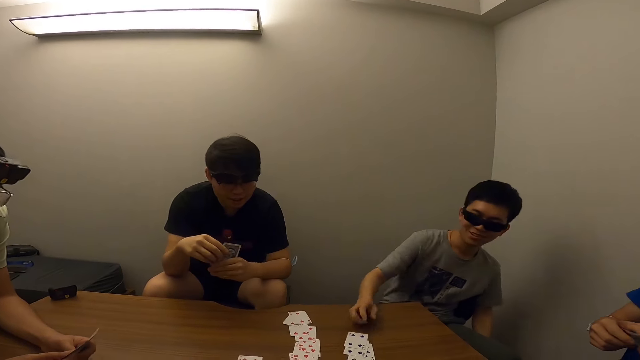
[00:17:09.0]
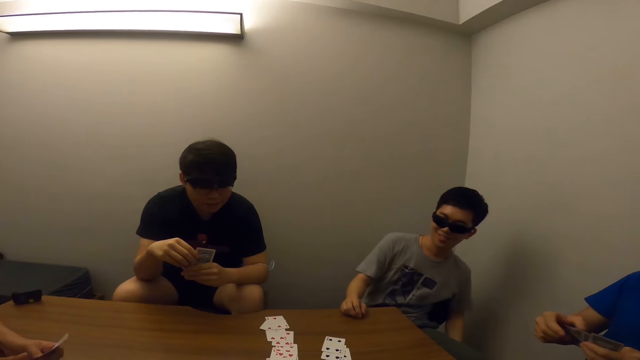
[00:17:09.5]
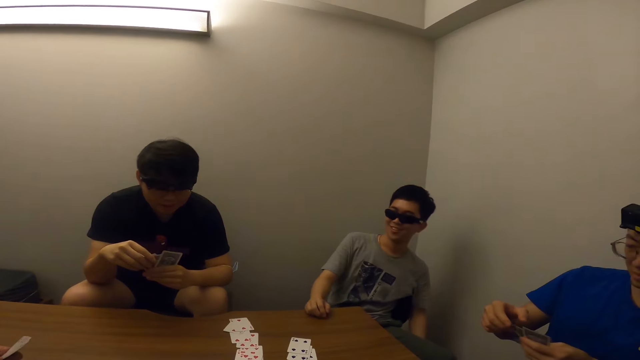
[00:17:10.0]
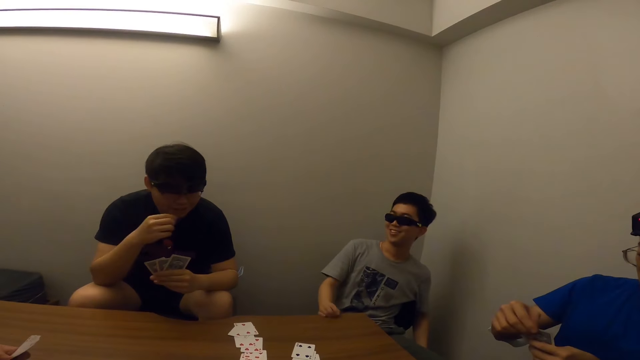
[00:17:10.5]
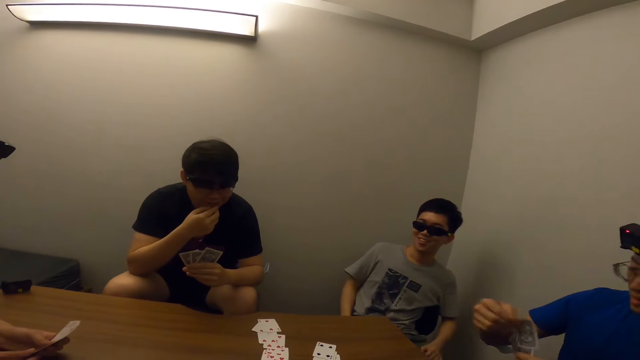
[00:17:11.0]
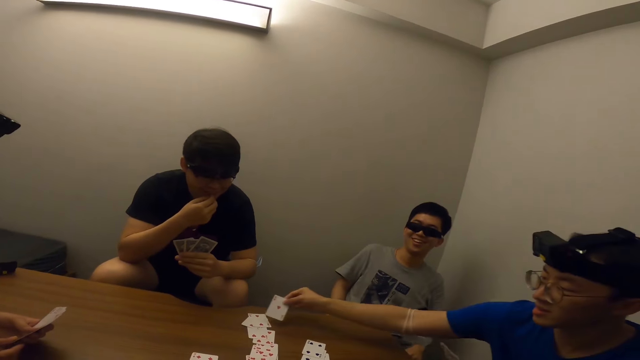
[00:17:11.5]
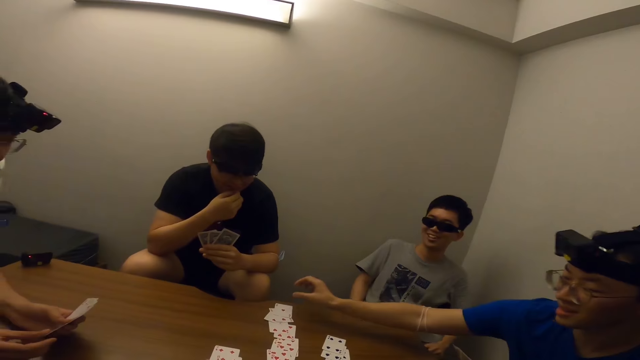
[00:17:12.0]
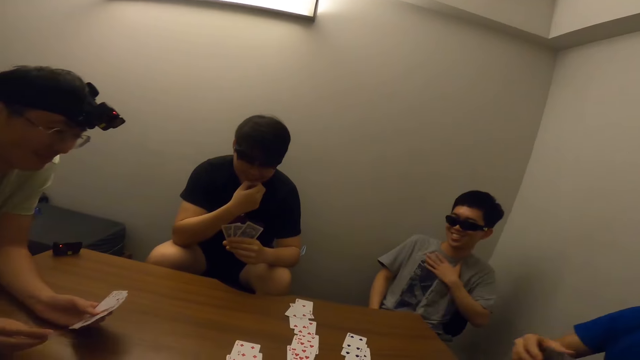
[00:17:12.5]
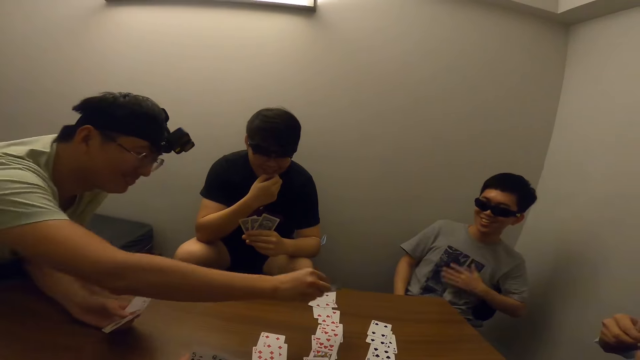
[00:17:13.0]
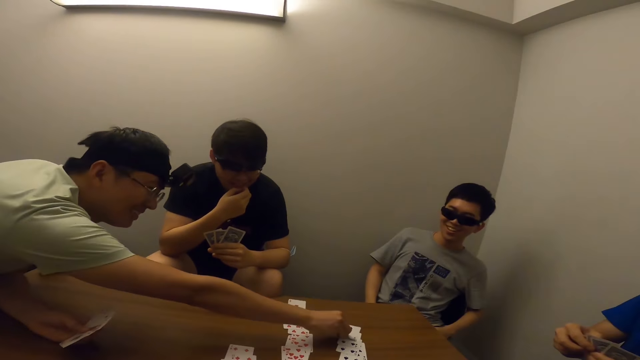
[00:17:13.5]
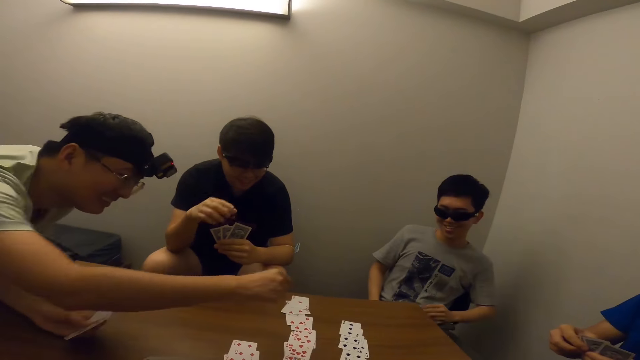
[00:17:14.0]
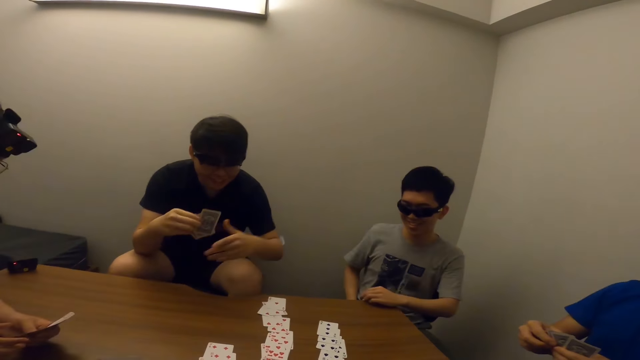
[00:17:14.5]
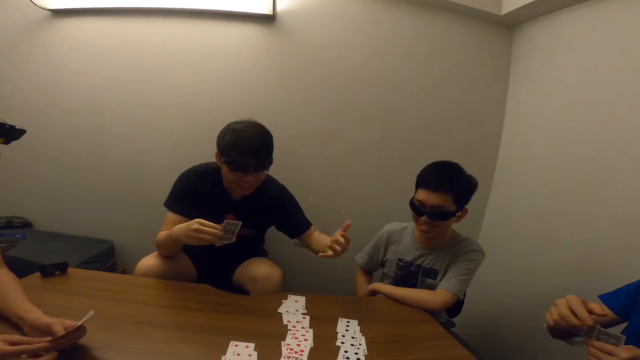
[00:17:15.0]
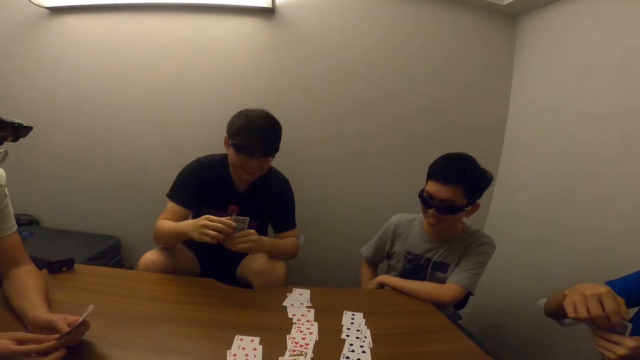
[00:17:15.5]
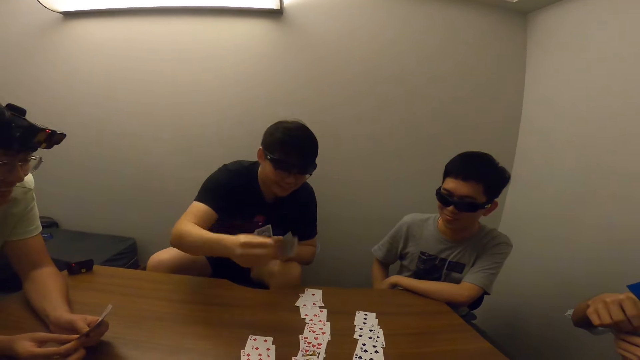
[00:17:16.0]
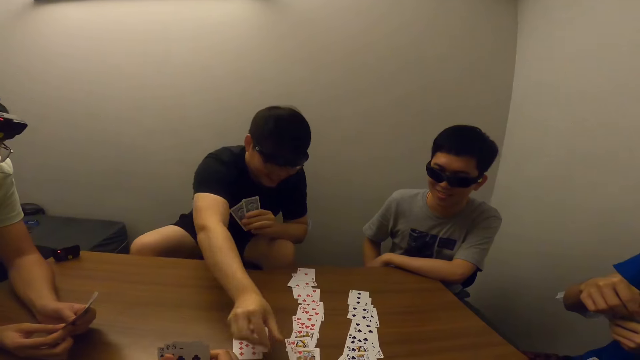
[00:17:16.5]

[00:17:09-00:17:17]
A man places the card in his right hand on the table. A person touches the cards. Another man places the card in his right hand on the table. Another person draws the card. The first man touches his chest with his left hand. A third man places the card in his right hand on the table. The first man rests his left hand on the table. A third person stretches his hand towards the cards. A fourth man gesticulates with his left hand and places the card in his right hand on the table. Someone draws a card.

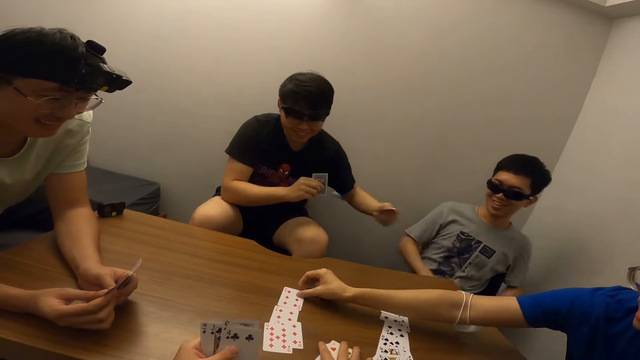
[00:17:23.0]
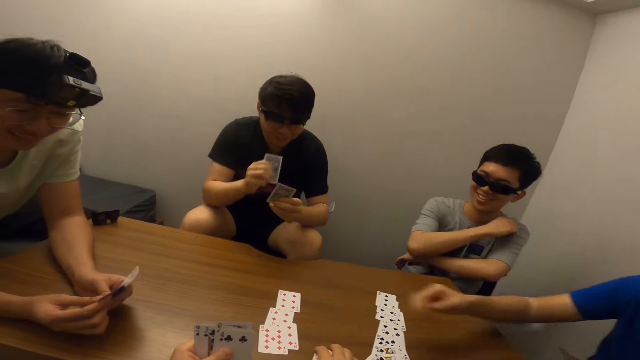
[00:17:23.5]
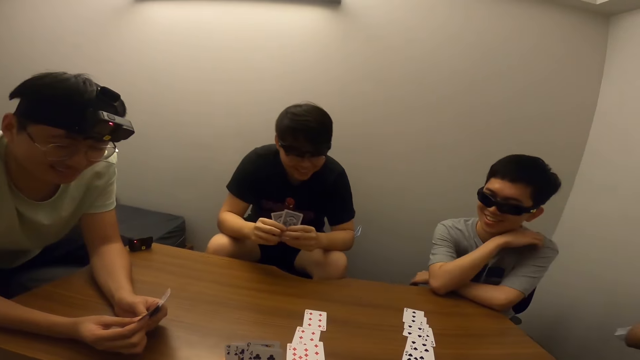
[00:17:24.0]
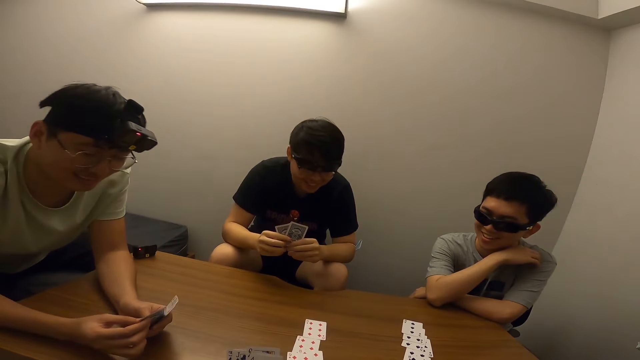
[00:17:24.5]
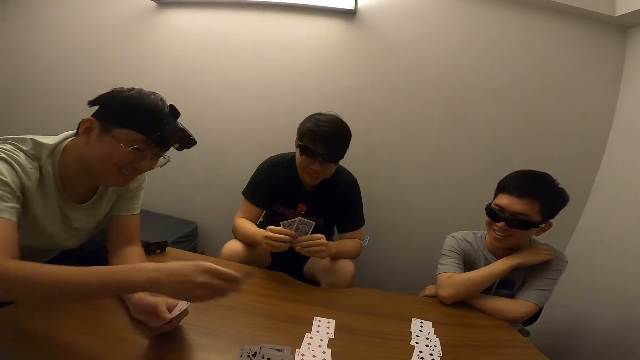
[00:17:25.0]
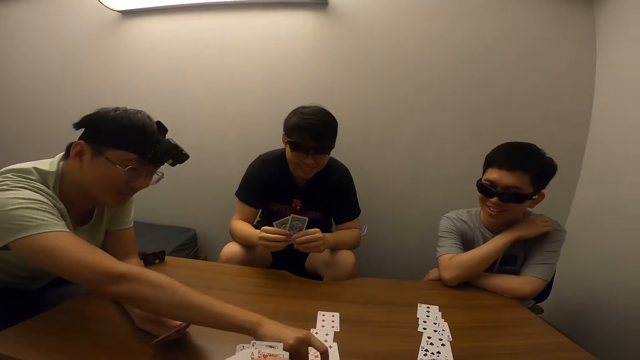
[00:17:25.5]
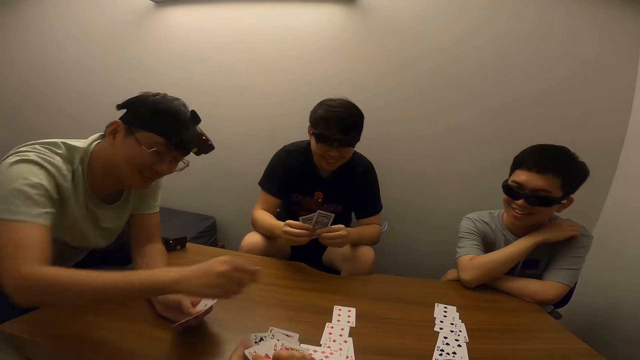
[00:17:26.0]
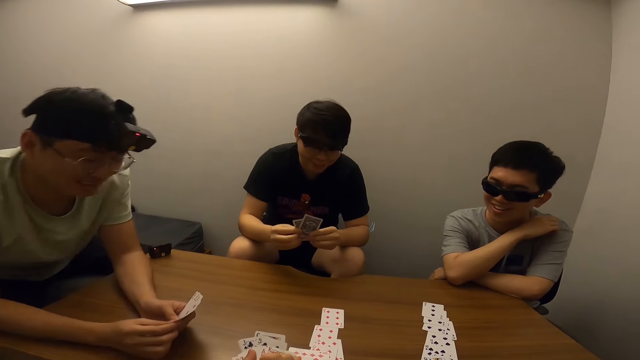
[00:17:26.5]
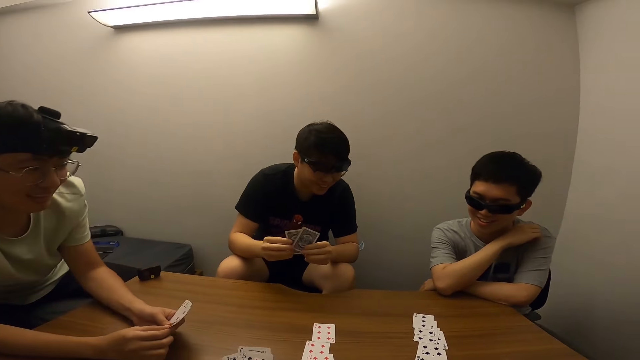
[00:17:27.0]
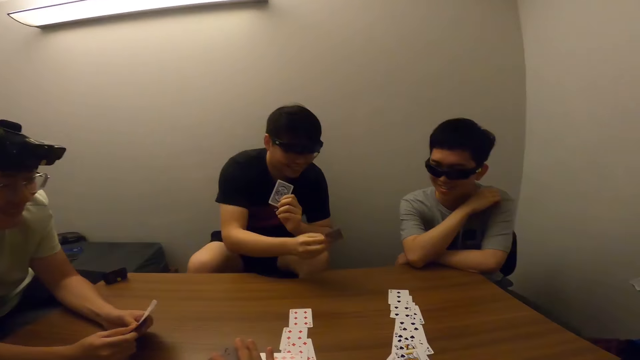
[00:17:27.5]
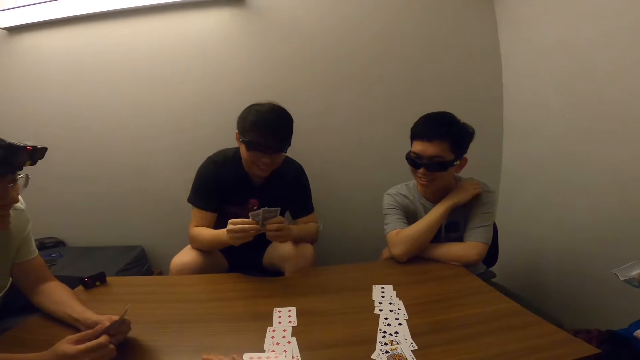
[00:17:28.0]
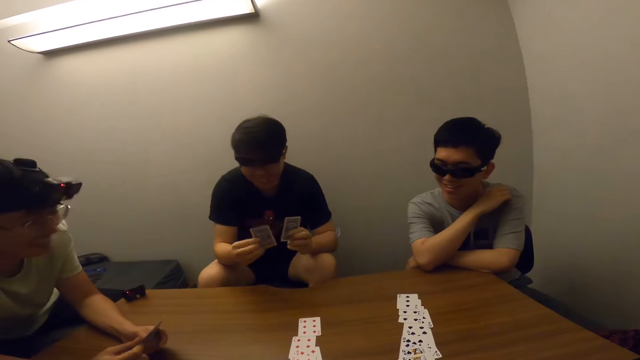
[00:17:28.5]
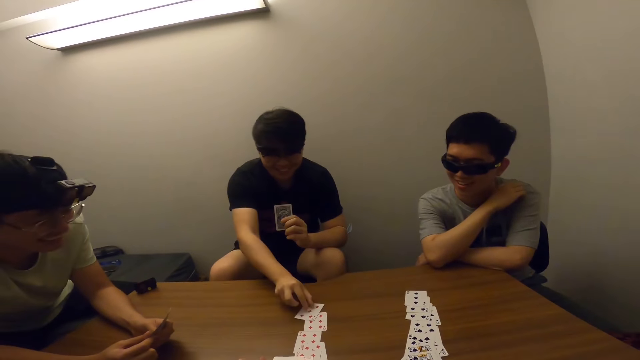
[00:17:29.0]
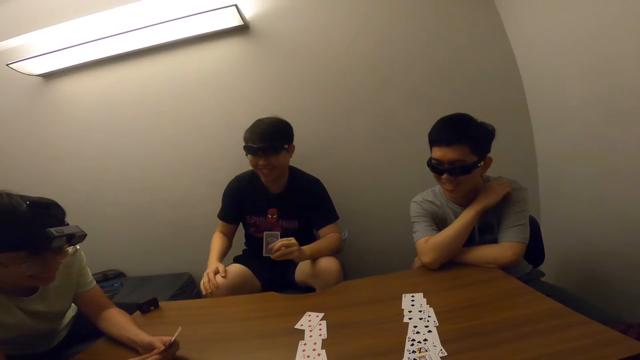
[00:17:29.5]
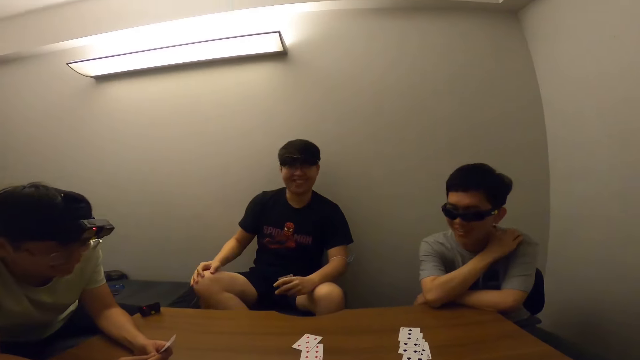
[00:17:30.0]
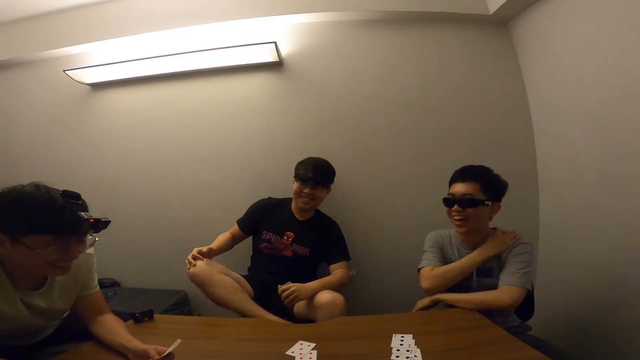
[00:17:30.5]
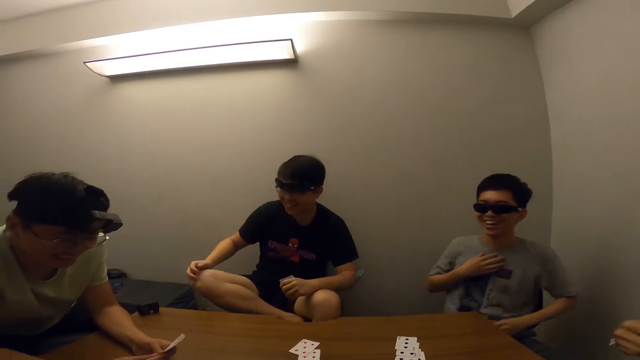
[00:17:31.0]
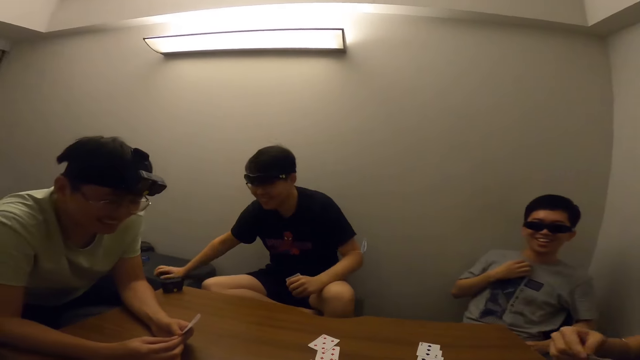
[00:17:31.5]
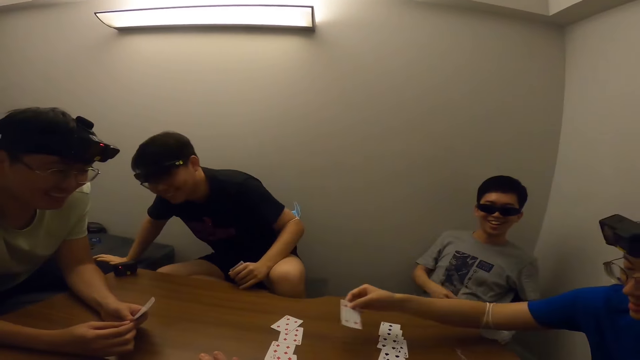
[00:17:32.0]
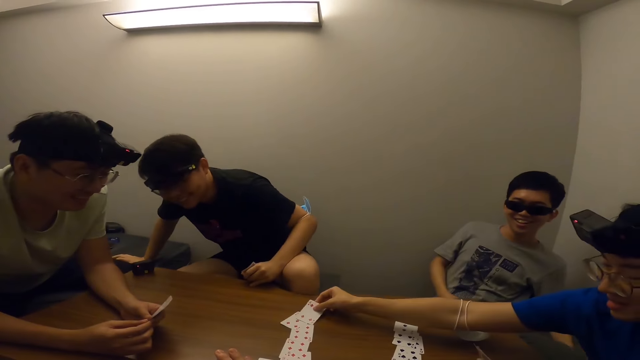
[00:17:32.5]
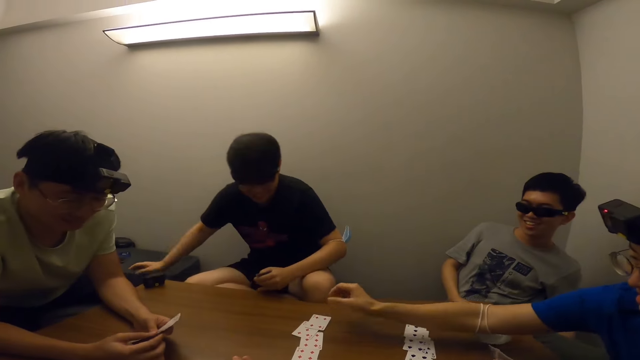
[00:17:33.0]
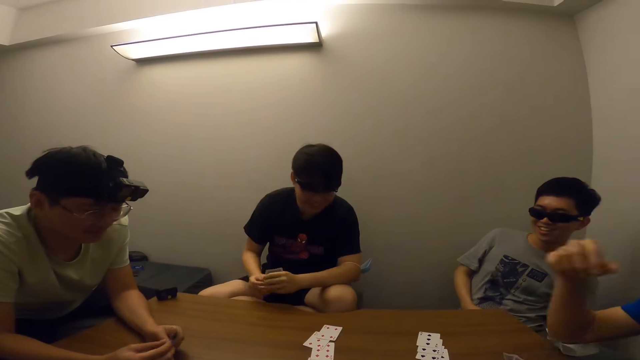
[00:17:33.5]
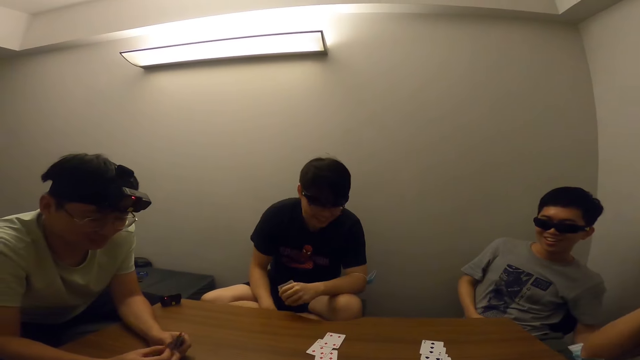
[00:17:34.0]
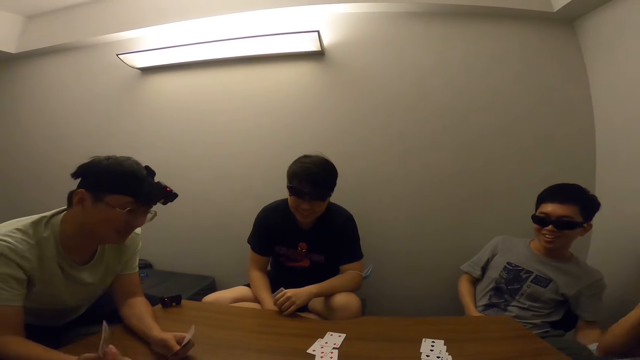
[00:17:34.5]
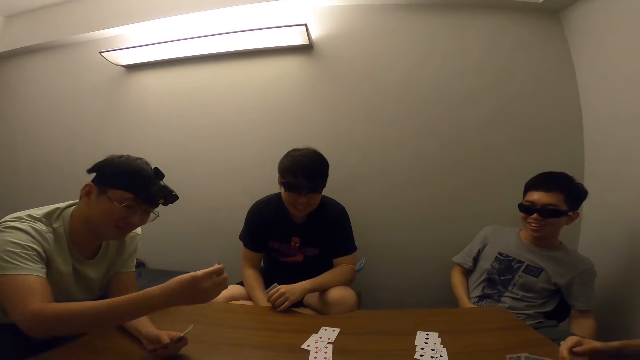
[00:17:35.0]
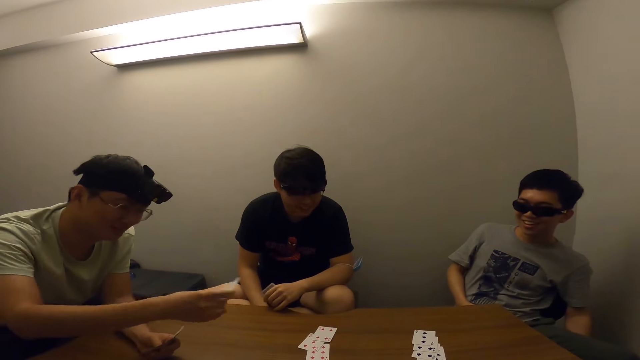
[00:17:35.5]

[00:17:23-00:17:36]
A man rests both hands on the table. Another man places the card in his right hand on the table. A person draws the card. A third man shows the first man the card in his right hand. He places the card in his right hand on the table. Someone draws the card. The third man places his right hand on his right leg, places his right leg on his seat, and places his right hand on a seat. A fourth man places the card in his right hand on the table. Another person draws the card.
